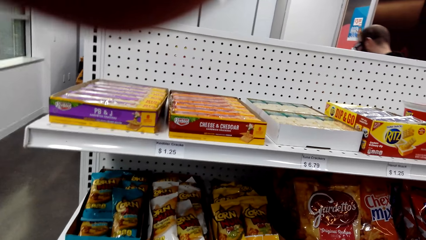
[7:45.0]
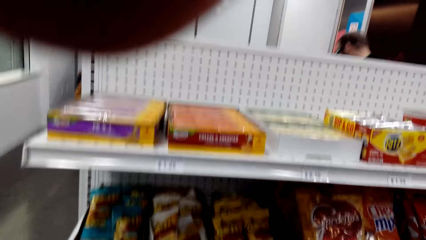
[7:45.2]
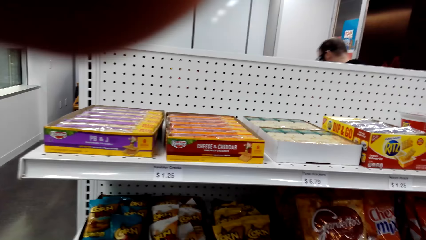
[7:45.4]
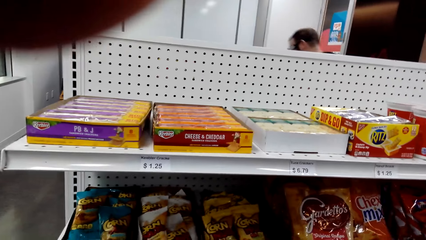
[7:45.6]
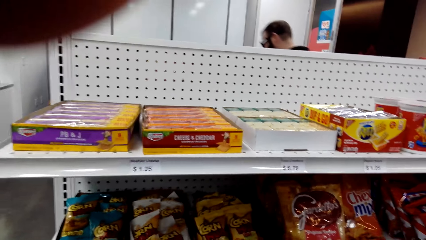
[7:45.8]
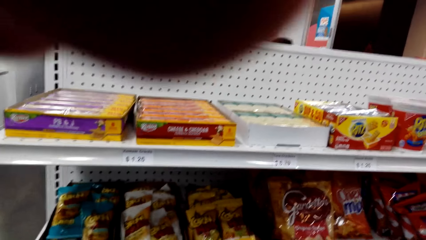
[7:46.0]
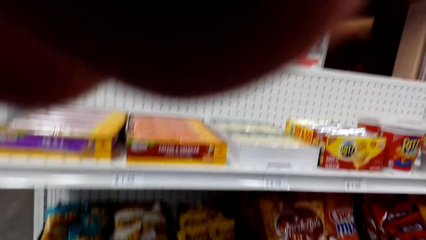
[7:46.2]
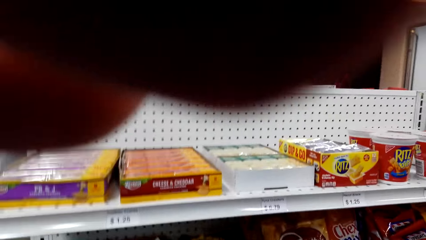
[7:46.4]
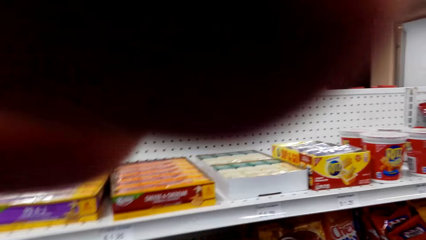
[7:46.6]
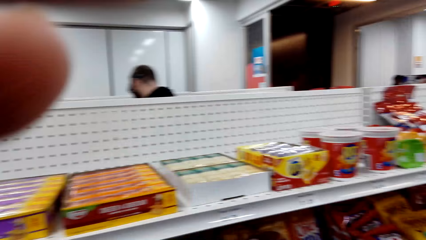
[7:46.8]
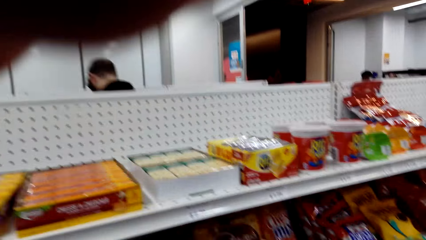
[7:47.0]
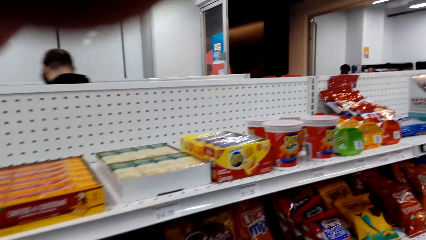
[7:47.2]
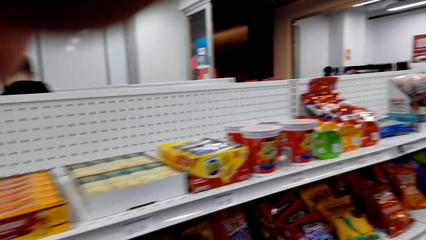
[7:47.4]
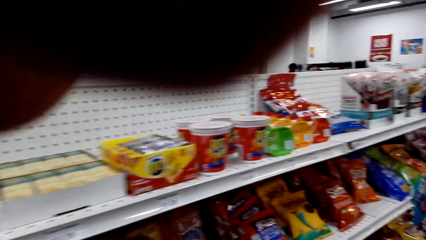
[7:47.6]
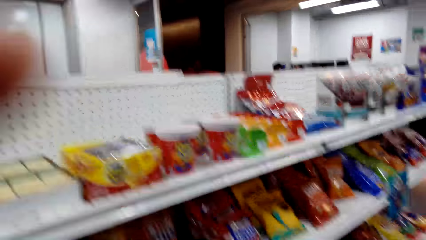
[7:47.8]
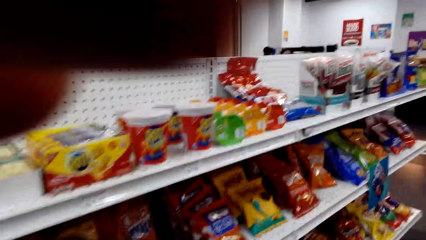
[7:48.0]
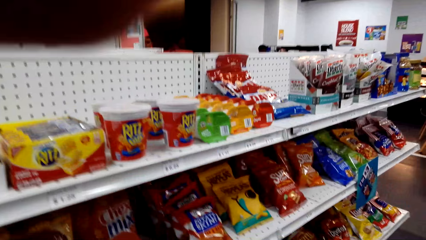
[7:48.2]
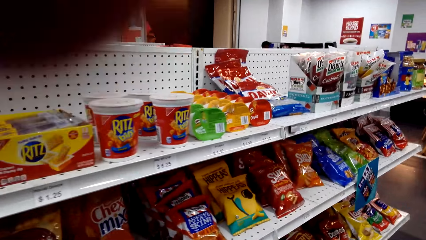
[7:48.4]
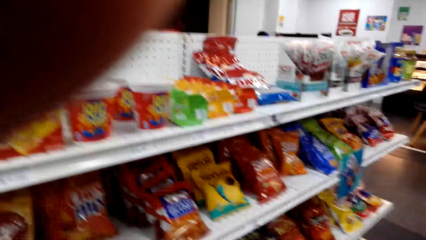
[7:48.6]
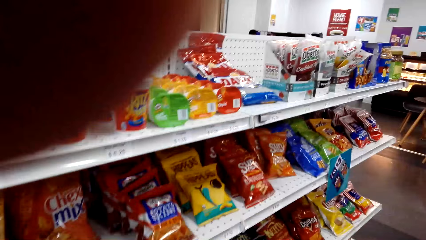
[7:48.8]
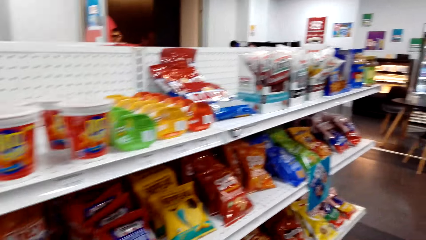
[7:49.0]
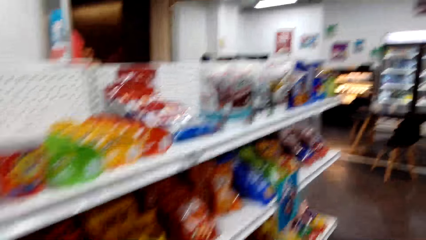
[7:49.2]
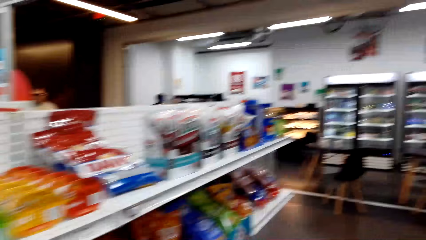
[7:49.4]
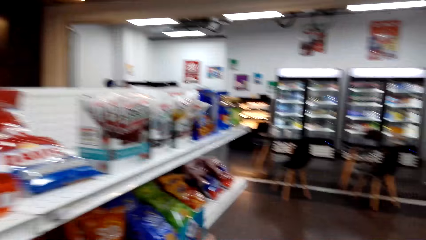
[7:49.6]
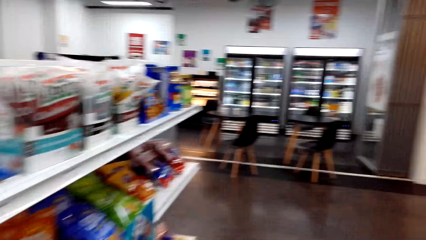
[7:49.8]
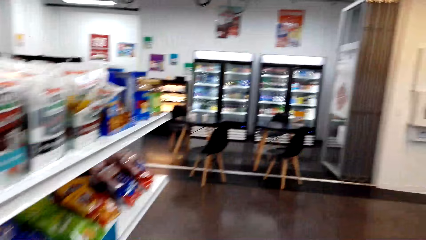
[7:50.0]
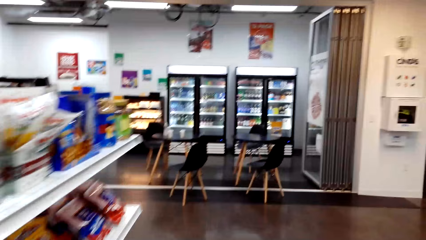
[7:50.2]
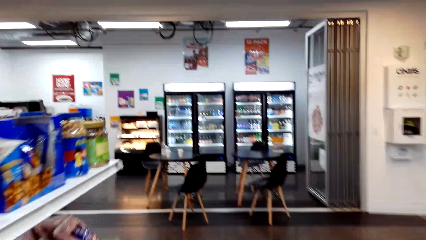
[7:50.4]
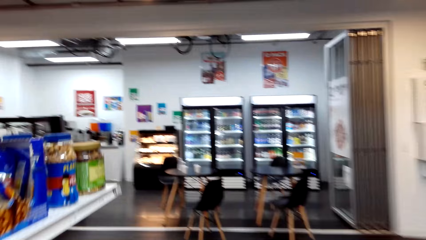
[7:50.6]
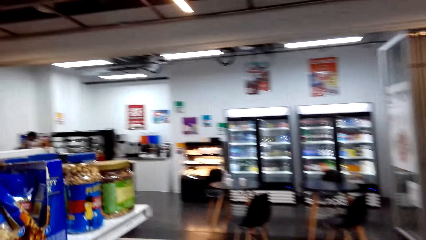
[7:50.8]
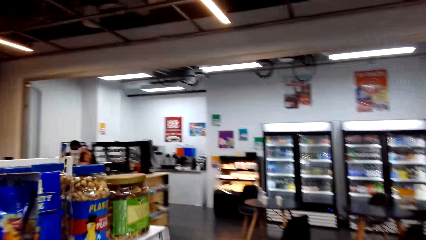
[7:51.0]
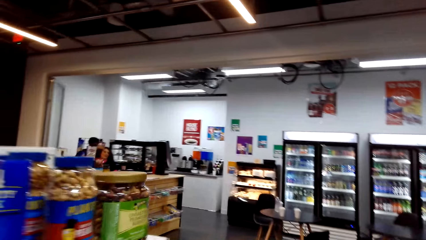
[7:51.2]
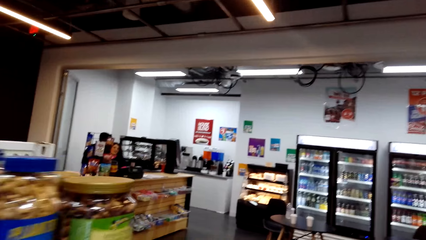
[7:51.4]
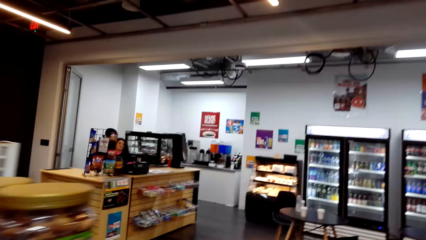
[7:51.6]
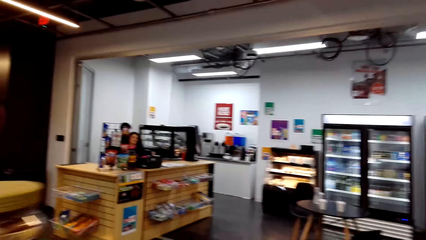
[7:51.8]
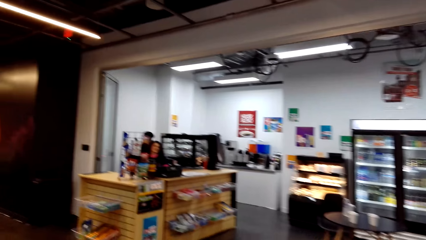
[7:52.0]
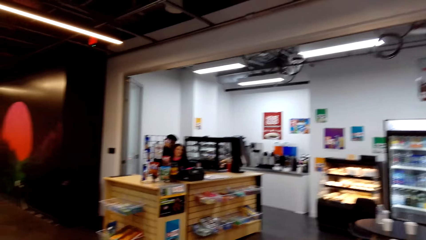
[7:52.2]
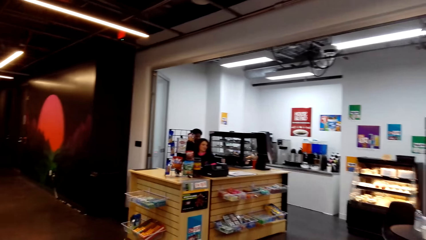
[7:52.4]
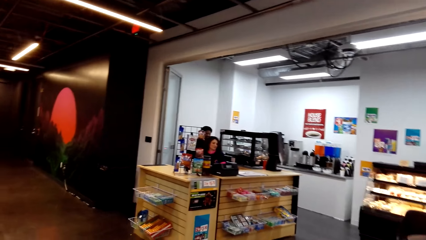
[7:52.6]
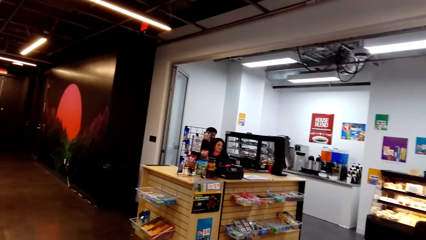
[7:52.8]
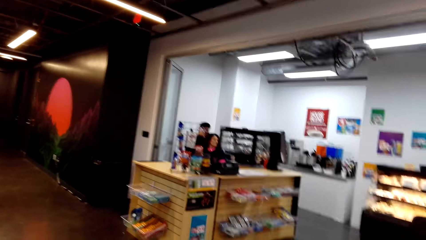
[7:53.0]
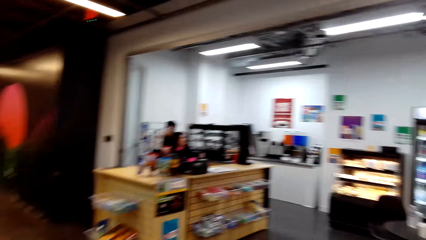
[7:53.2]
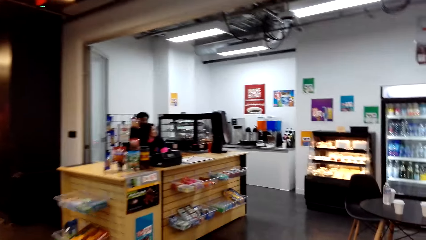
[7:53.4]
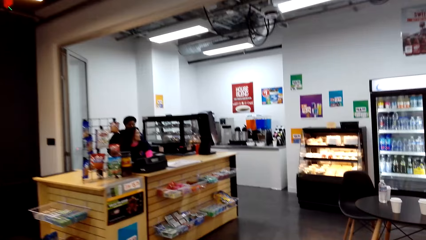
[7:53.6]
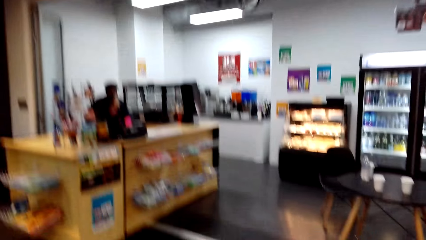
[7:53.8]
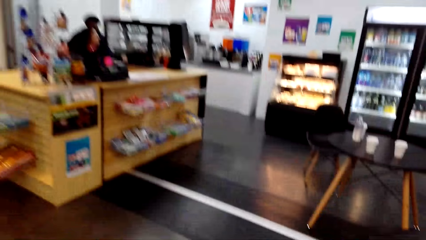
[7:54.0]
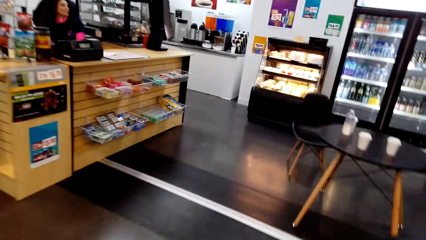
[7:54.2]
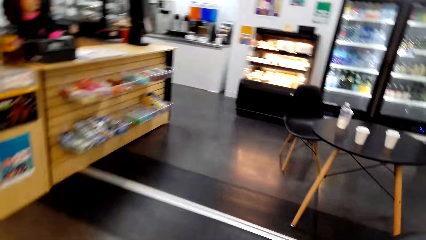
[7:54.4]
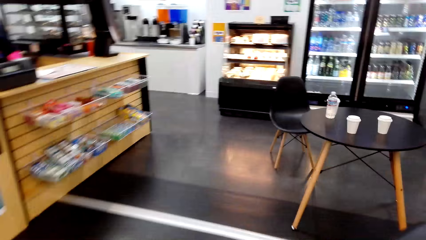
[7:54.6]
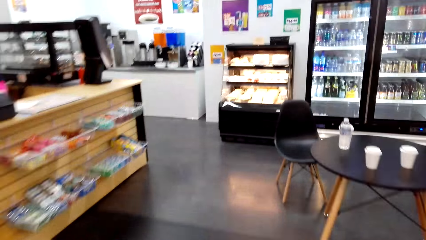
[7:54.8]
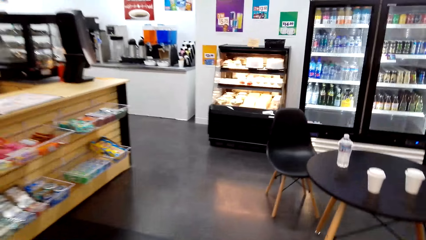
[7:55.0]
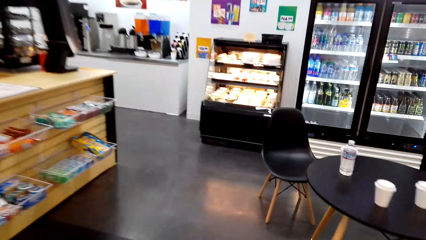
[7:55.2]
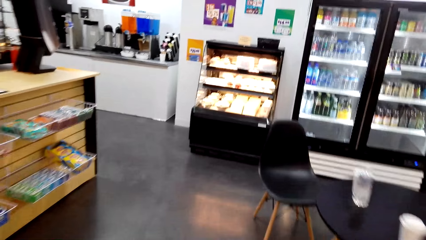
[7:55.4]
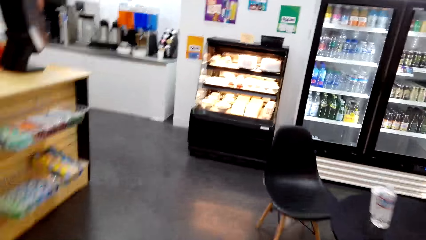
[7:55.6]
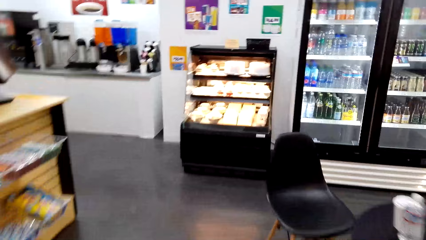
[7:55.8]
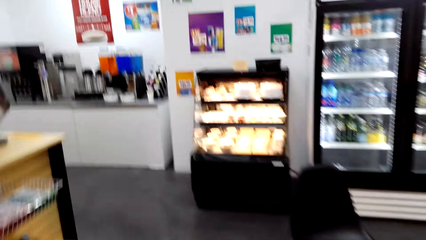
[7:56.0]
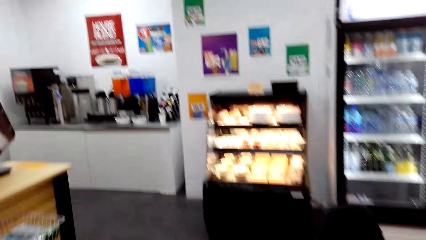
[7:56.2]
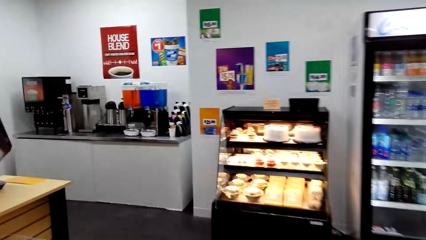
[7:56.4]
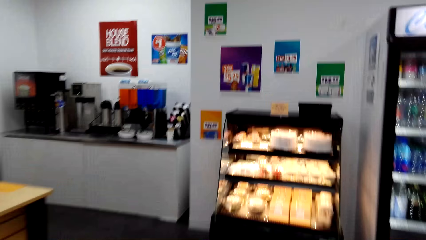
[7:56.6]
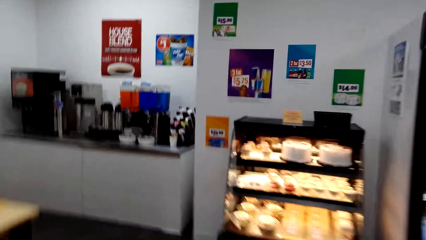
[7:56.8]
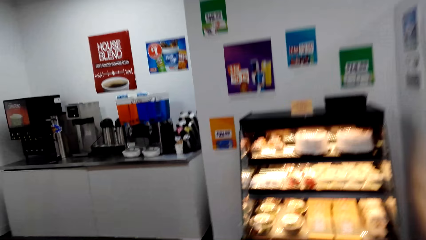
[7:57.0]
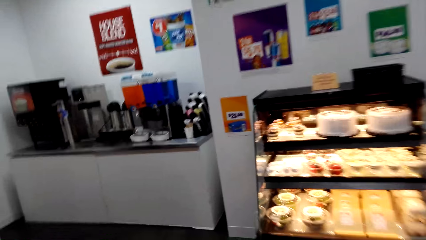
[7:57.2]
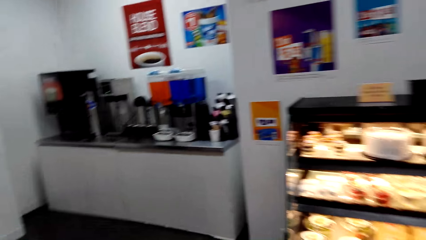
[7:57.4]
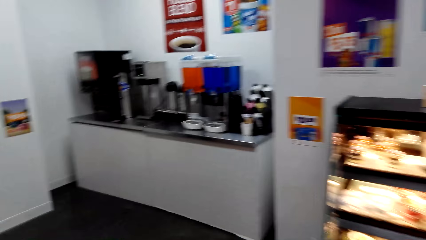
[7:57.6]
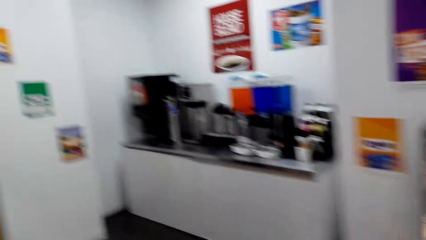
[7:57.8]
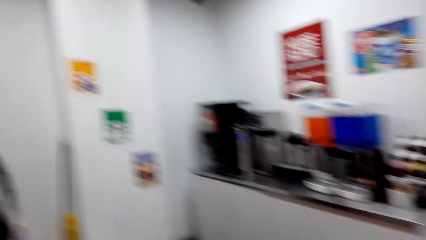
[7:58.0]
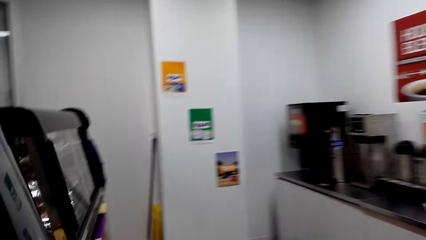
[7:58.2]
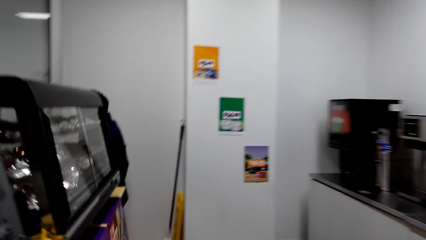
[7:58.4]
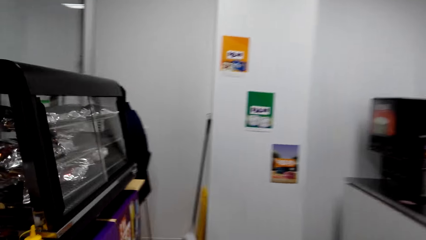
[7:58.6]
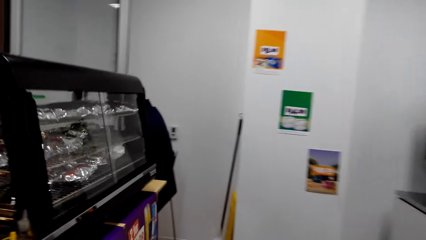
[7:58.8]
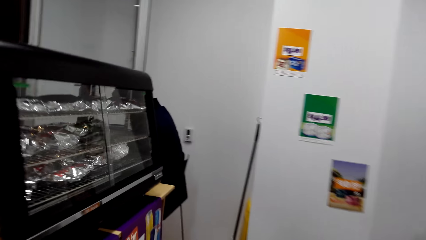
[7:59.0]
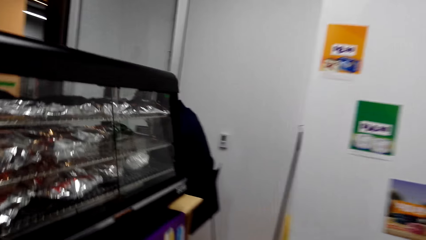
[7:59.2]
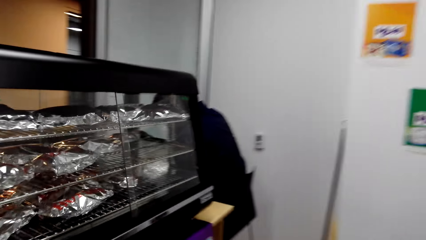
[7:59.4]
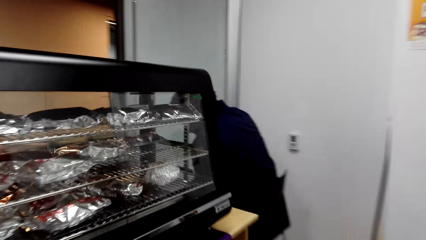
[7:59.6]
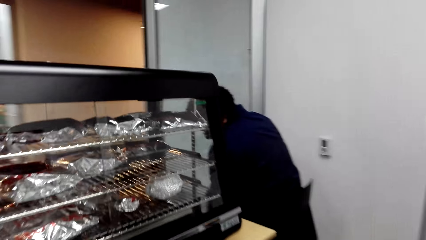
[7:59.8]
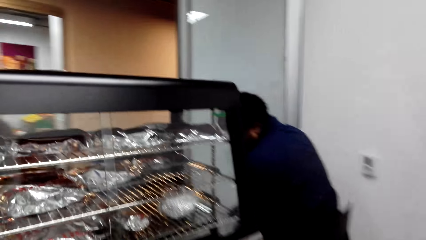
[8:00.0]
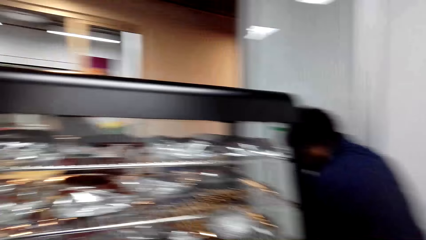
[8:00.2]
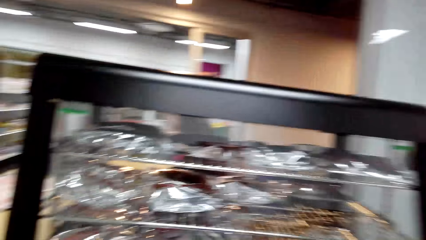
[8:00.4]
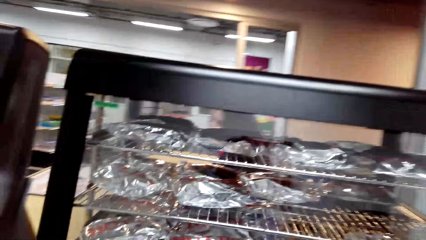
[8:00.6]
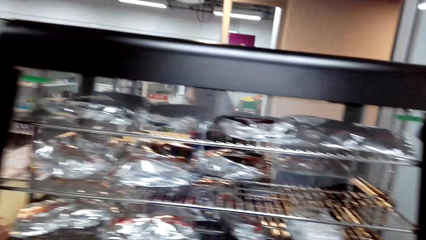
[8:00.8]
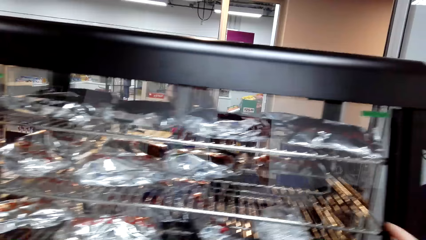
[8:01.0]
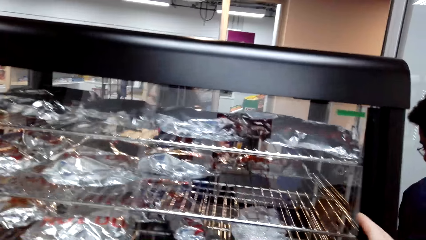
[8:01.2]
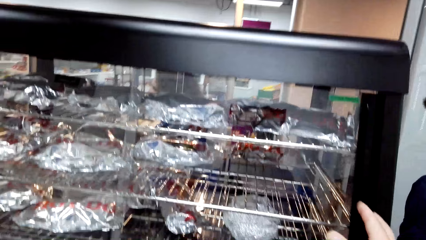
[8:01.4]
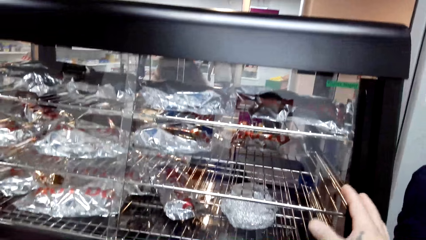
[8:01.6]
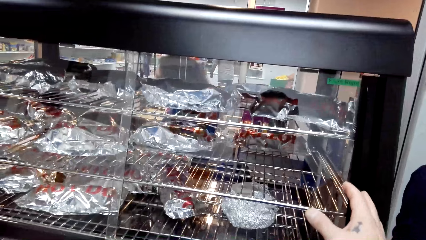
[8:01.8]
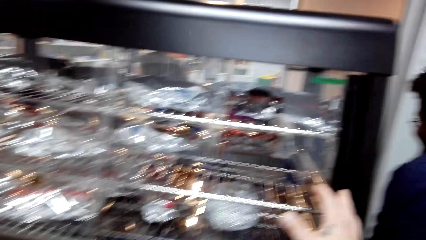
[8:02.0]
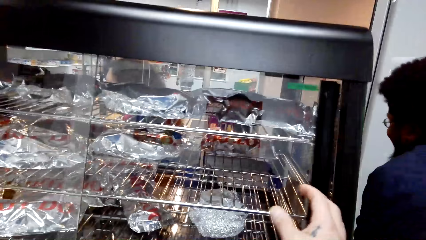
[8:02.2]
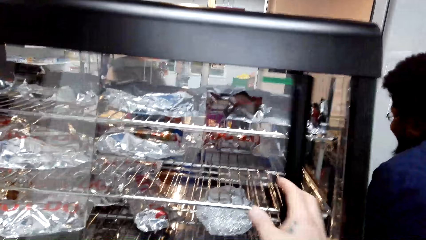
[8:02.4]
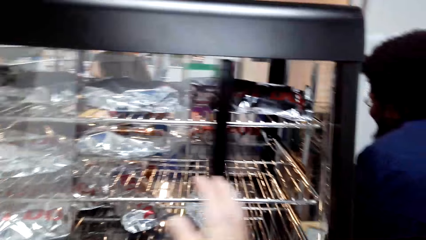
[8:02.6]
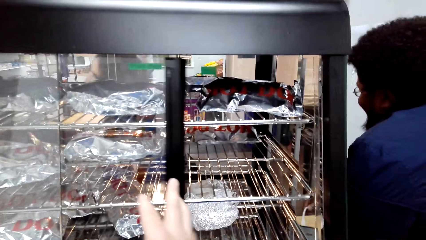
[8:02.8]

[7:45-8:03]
The camera wearer lifts a hand, adjusts a face camera, walks around the store, lifts the hand, looks at the sandwich display, and dialogues with a cashier.
